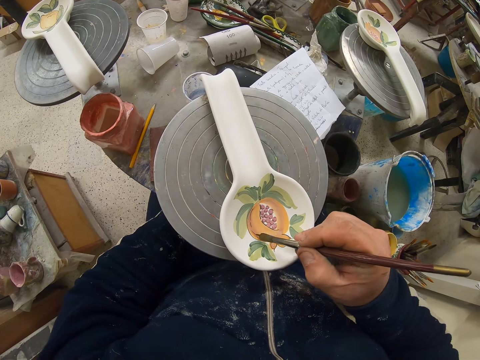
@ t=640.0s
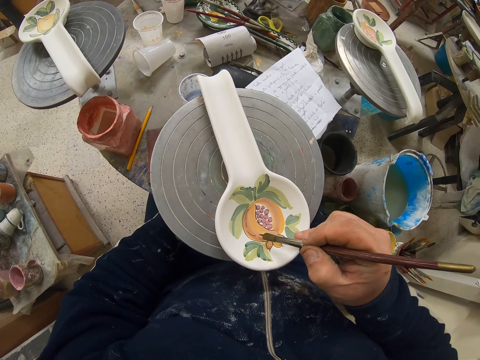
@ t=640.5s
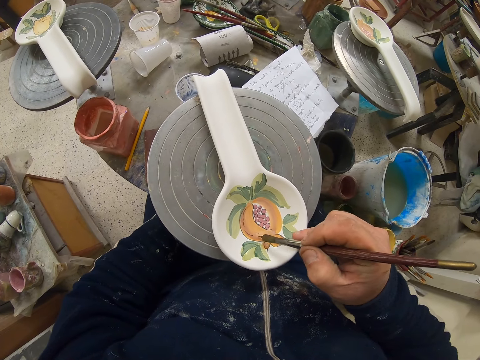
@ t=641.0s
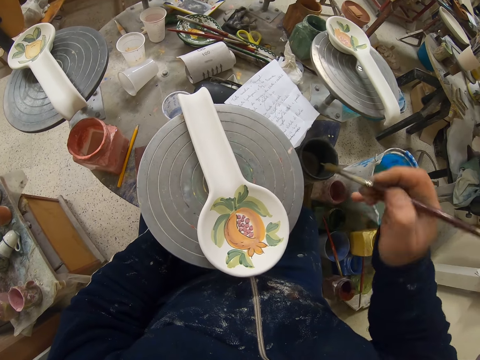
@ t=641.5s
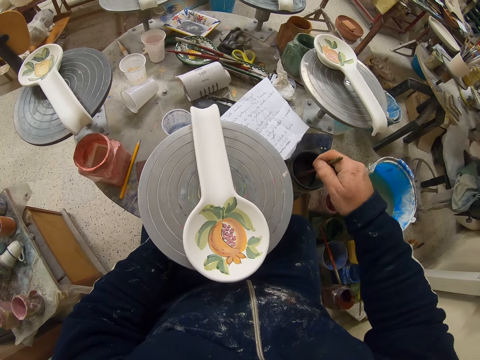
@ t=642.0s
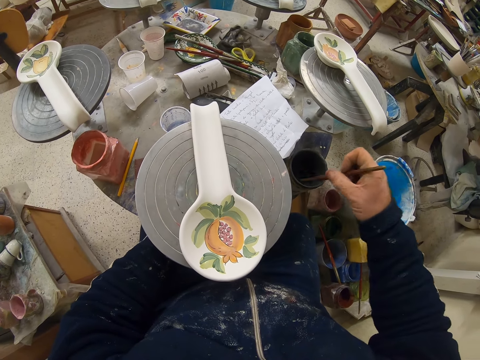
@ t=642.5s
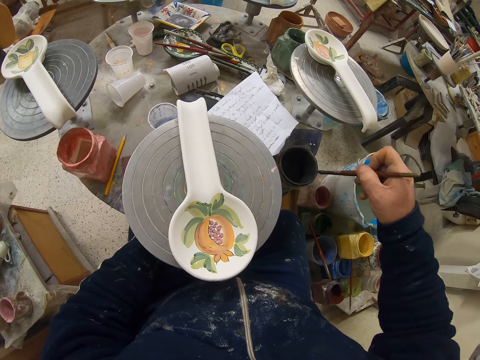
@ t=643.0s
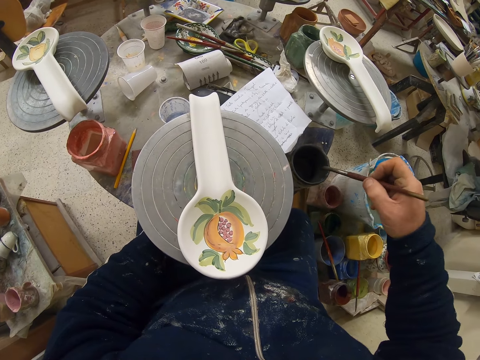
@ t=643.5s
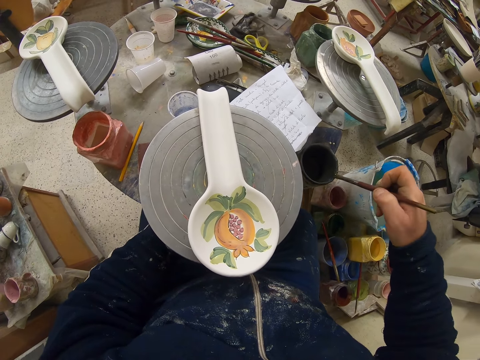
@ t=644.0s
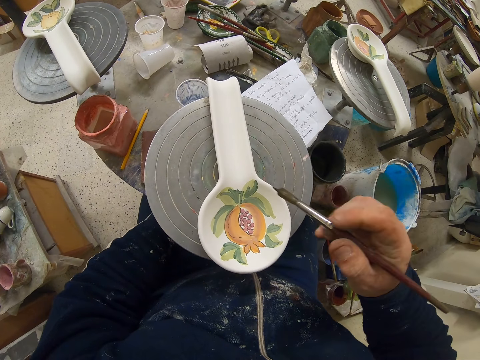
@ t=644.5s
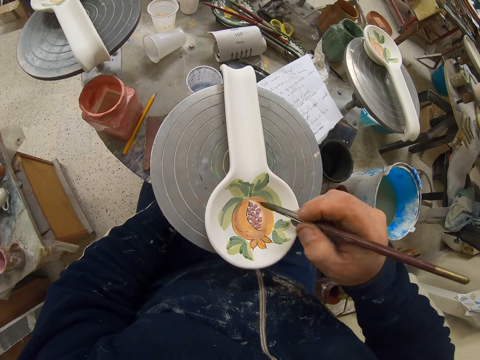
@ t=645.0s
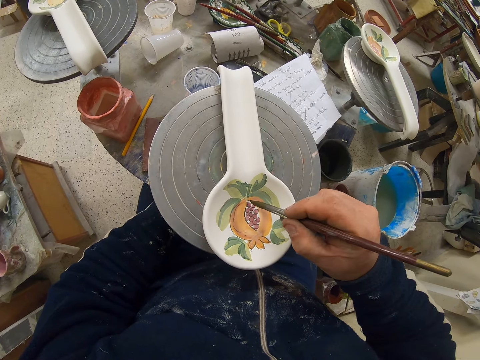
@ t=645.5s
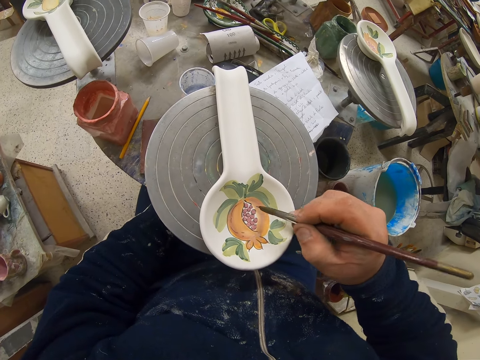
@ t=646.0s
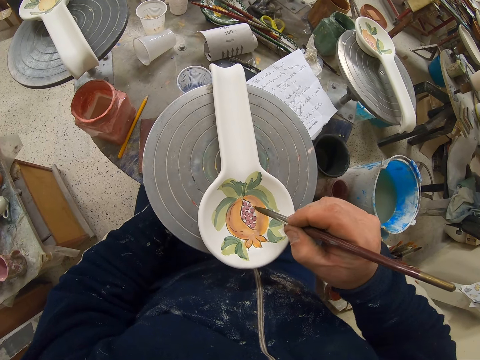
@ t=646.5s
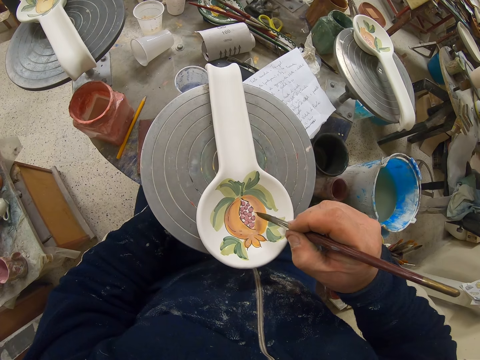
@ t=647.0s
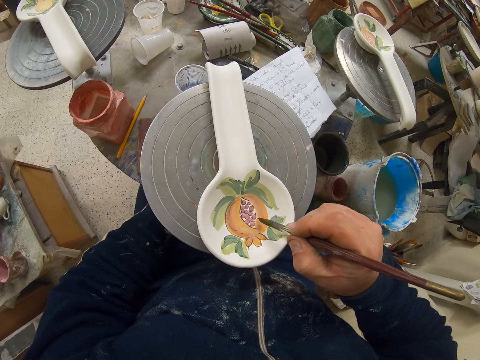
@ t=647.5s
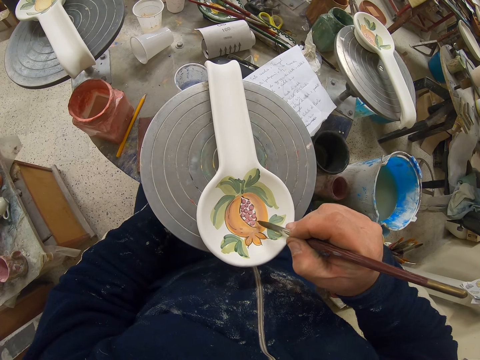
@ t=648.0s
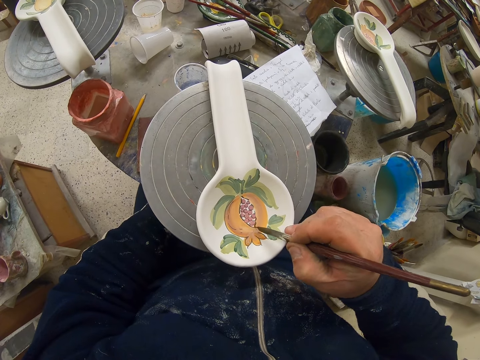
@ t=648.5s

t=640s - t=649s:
The camera wearer dips the paintbrush in the paint container on the table with his right hand. He wipes the paintbrush on the paint container on the table with his right hand. He paints the ceramic spoon rest on the potter's wheel with the paintbrush in his right hand.
